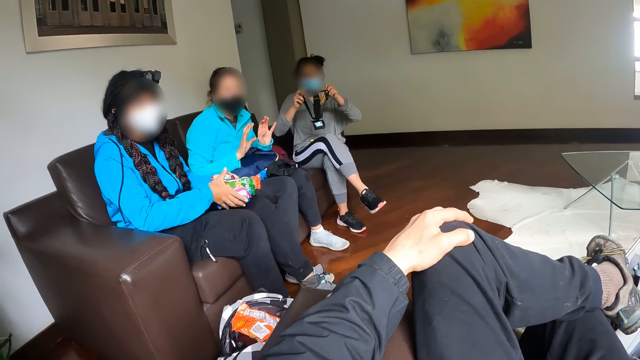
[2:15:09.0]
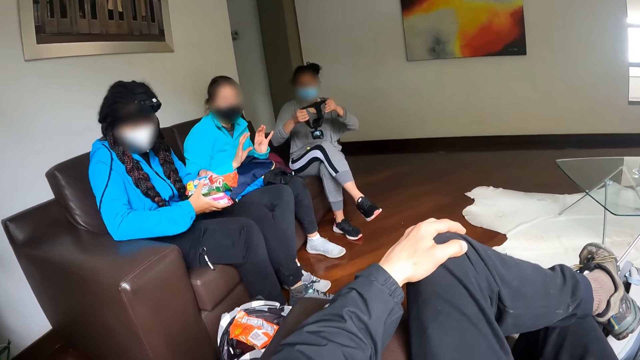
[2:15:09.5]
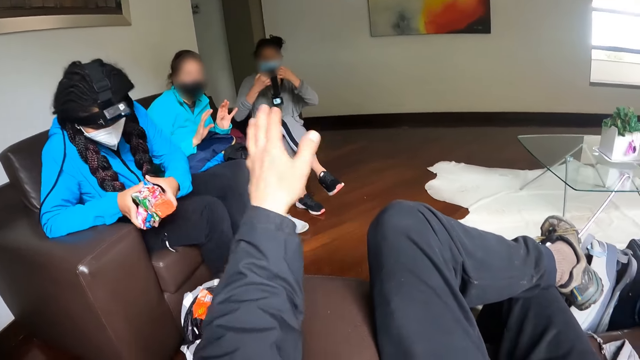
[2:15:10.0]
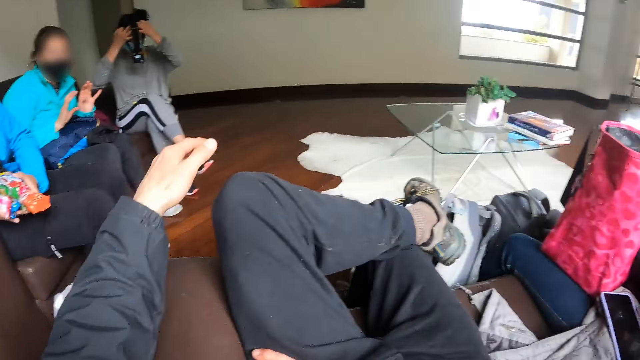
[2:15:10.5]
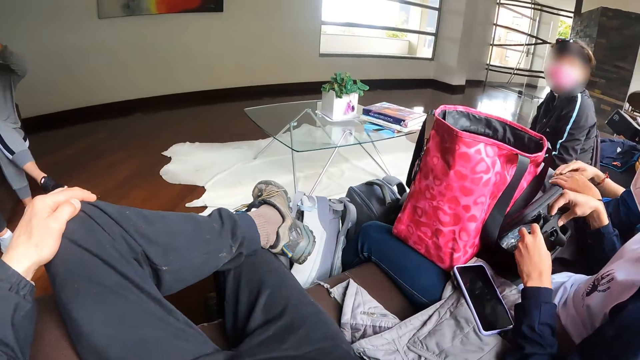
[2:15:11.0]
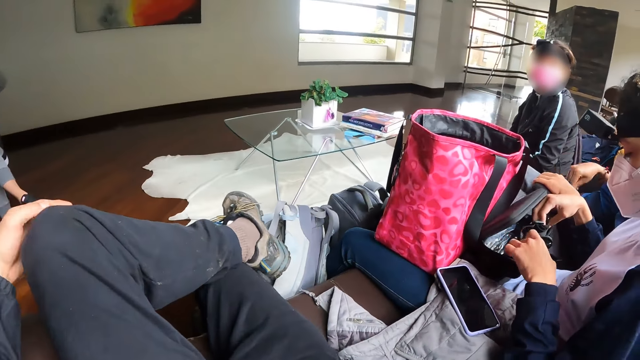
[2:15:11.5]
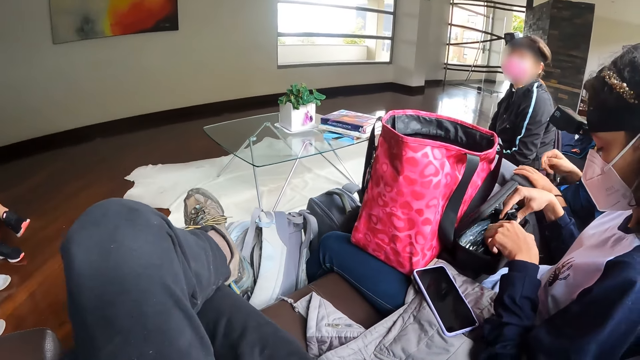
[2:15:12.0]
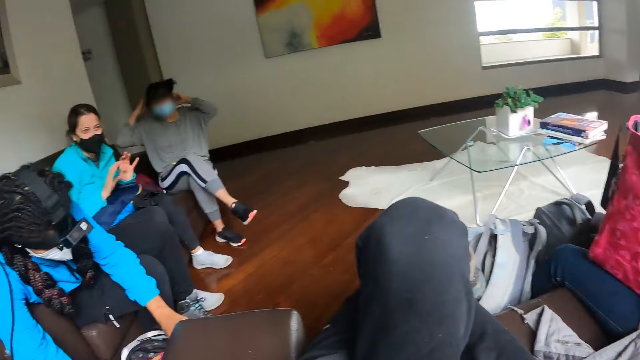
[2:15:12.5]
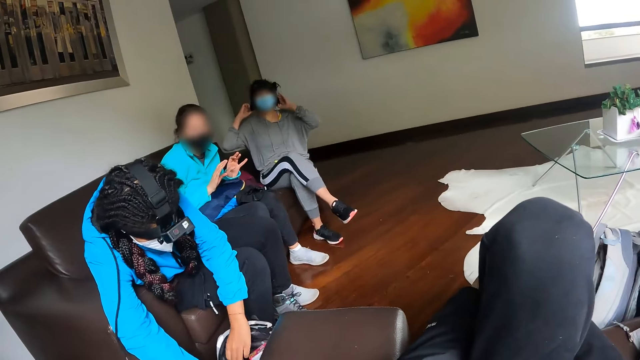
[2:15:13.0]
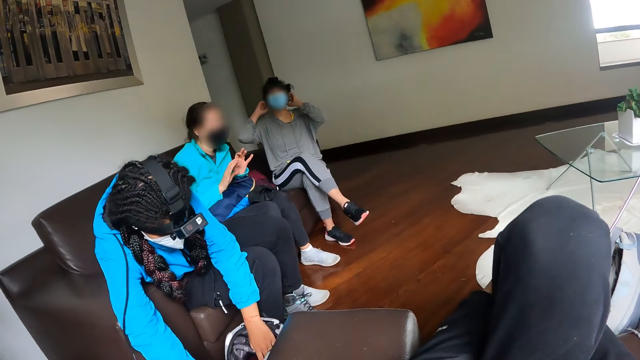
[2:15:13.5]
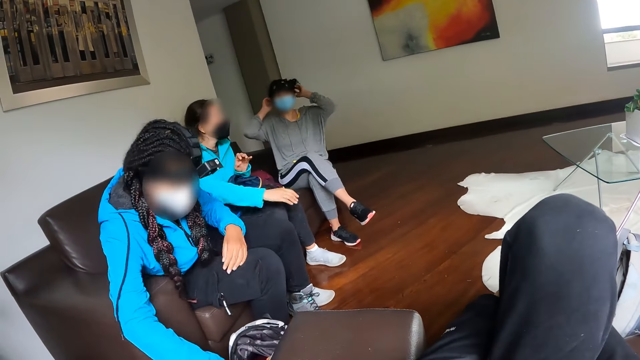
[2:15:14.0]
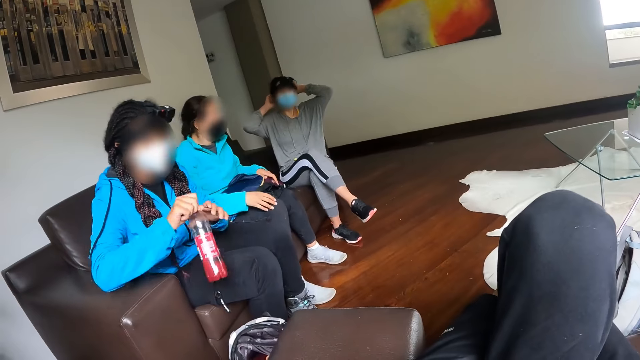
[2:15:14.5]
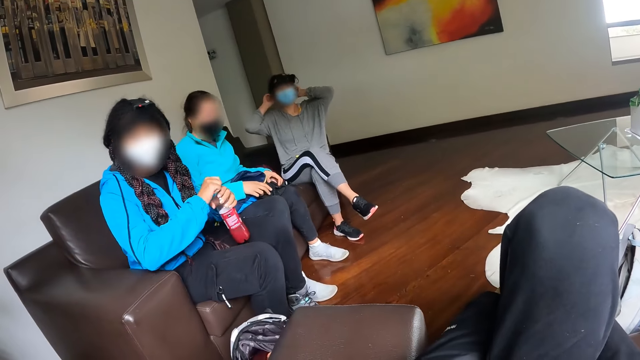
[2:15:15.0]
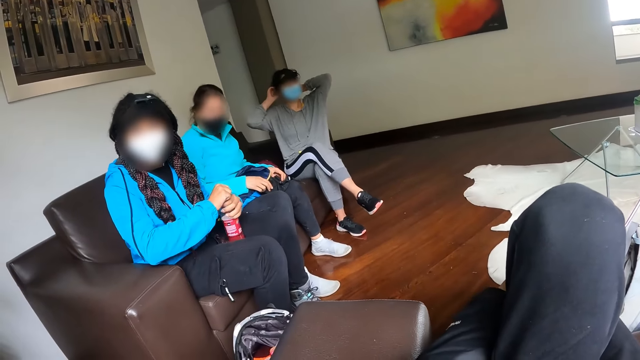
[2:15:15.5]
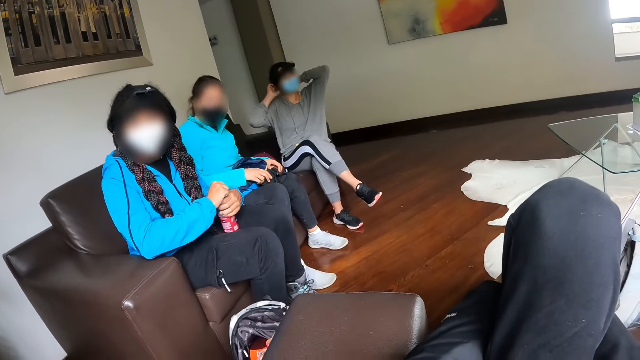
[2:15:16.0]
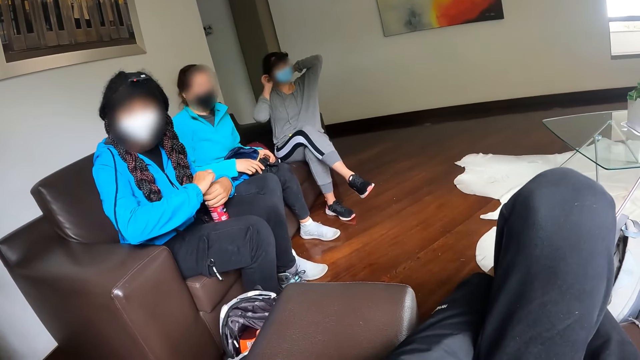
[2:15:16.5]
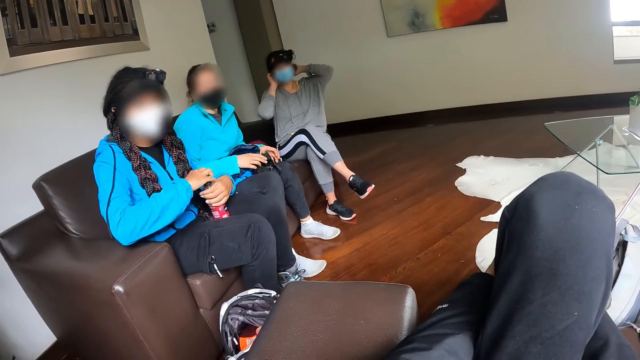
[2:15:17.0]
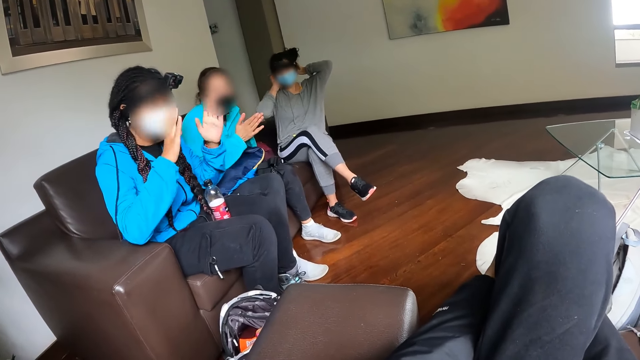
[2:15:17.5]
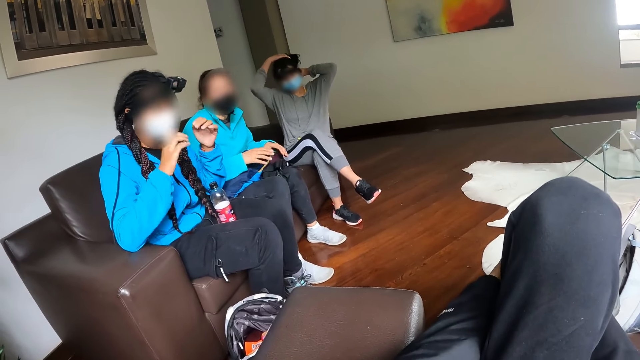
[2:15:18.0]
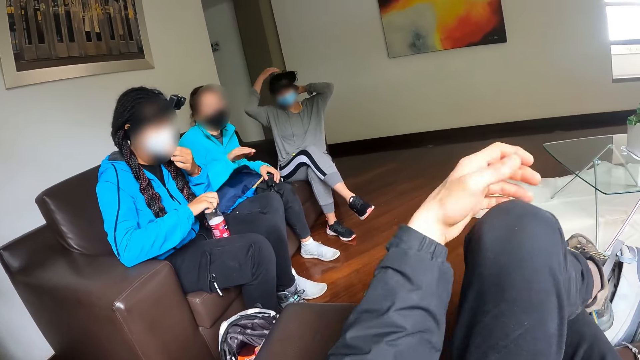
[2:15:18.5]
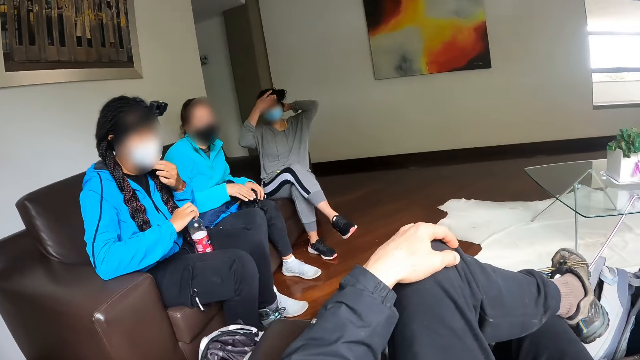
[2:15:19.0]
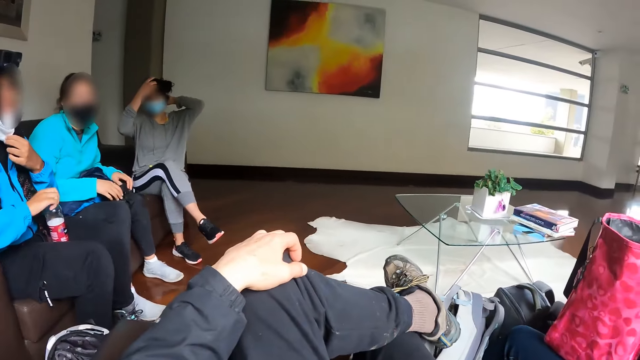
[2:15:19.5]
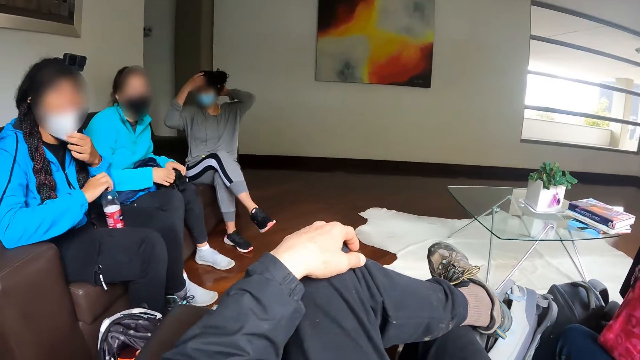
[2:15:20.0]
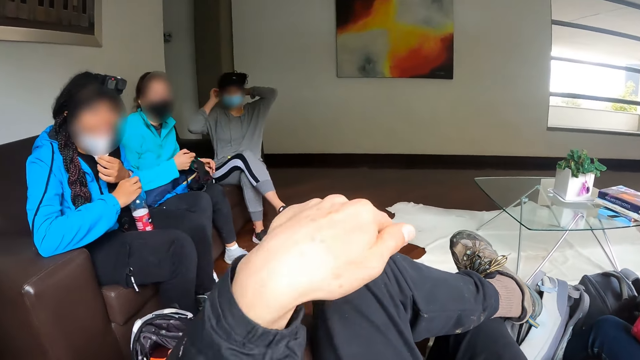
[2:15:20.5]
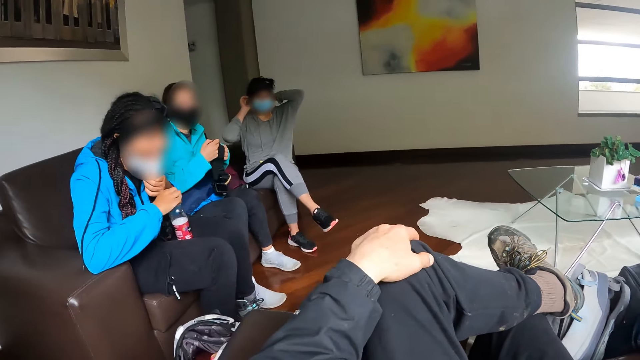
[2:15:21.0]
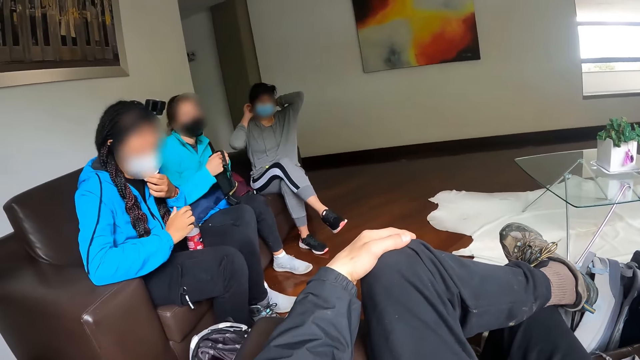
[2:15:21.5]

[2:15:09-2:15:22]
A woman places the camera on her head with both hands. Another woman takes a bottle of drink from a bag on the floor with her left hand. Another woman places the bottle of juice between her legs. The woman uncorks the bottle of juice with her right hand. Another woman gestures with her hands. The woman with the bottle of juice removes her hands from the bottle of juice and gestures with her hands. A person claps her hands. The woman with the bottle of juice shakes her hands. The woman with the bottle of juice uncorks the bottle of juice with her right hand. Another woman touches the camera on her head with her right hand. The woman touches her hair with her right hand. The woman who gestured places her hands on a camera on her lap. The camera wearer looks around the house. The woman who gestured picks up the camera on her lap with both hands.

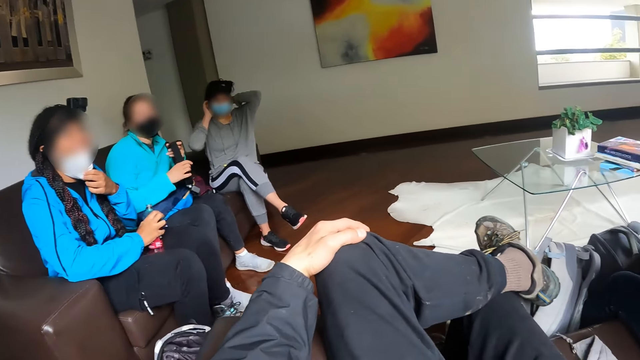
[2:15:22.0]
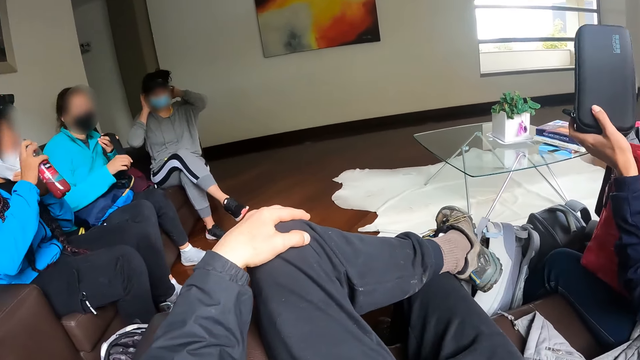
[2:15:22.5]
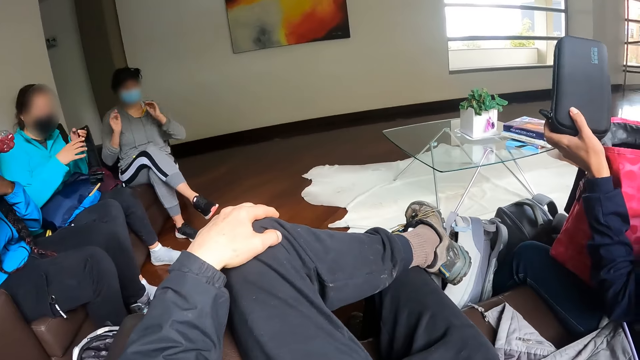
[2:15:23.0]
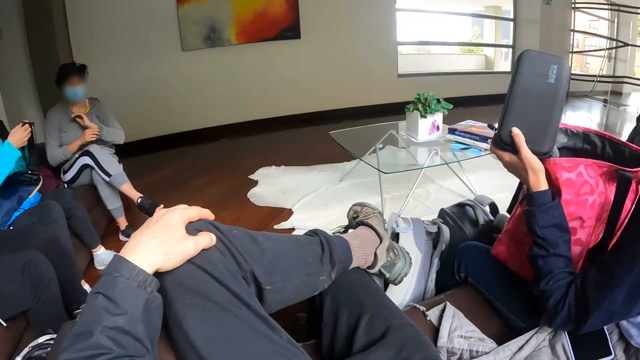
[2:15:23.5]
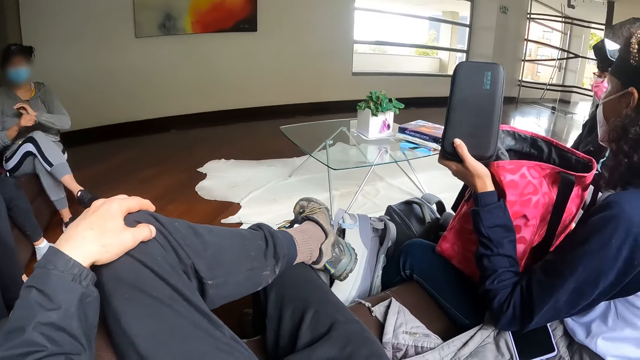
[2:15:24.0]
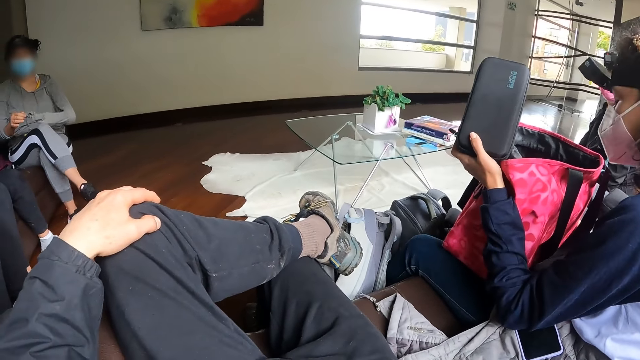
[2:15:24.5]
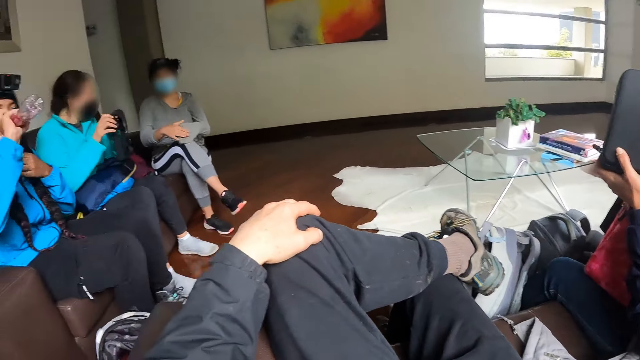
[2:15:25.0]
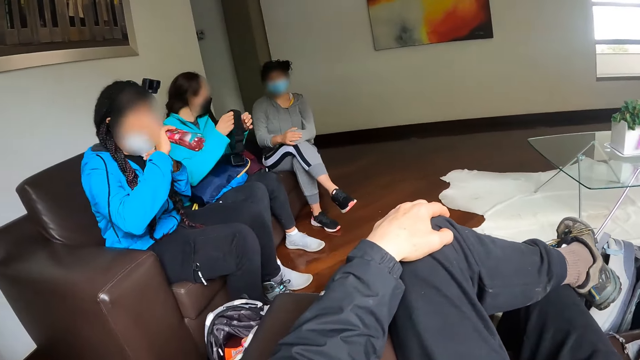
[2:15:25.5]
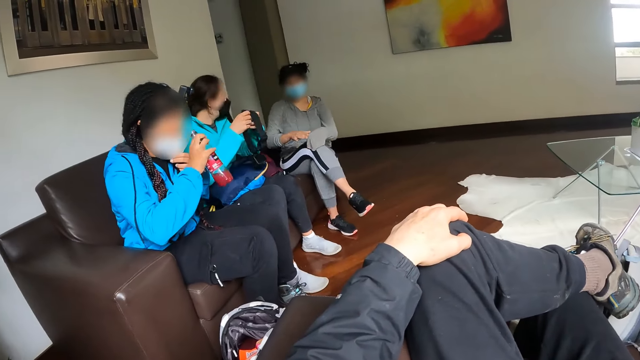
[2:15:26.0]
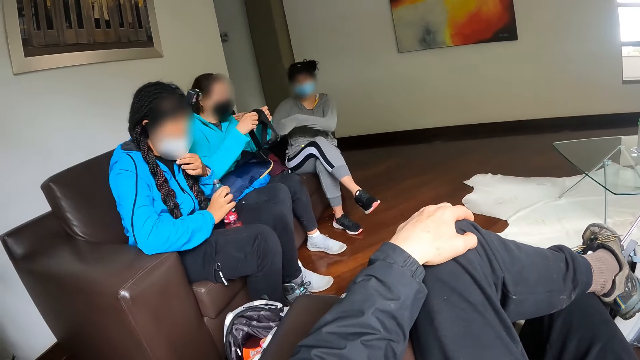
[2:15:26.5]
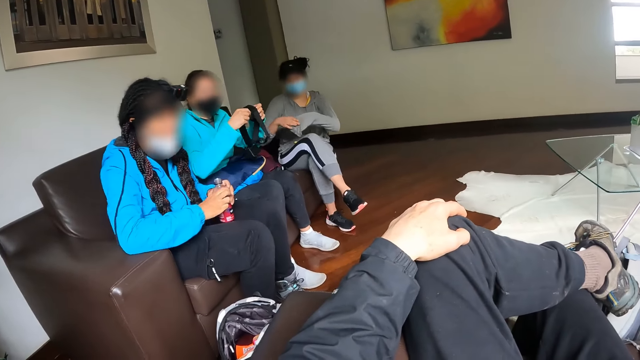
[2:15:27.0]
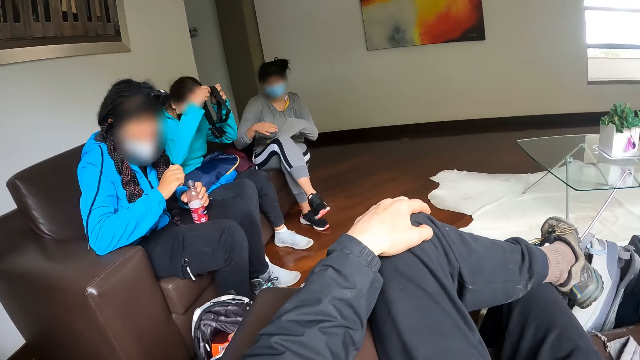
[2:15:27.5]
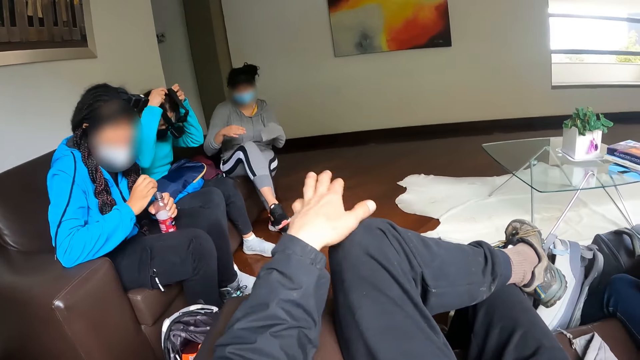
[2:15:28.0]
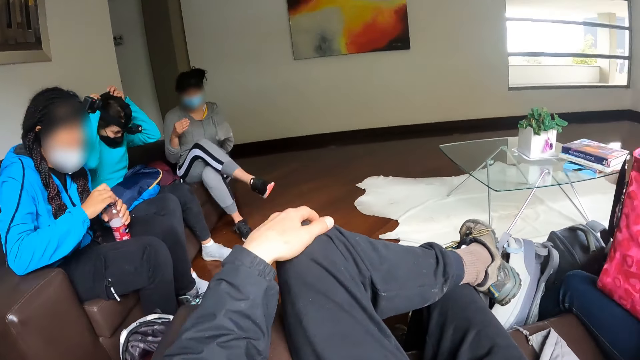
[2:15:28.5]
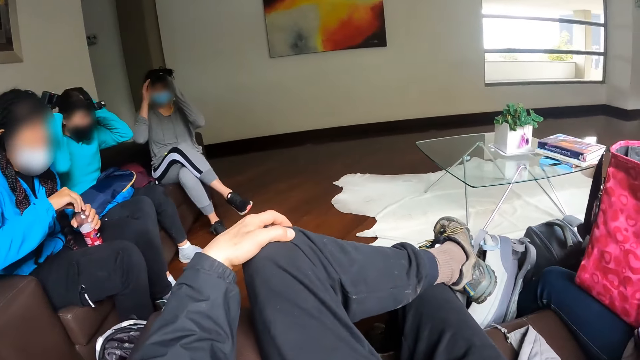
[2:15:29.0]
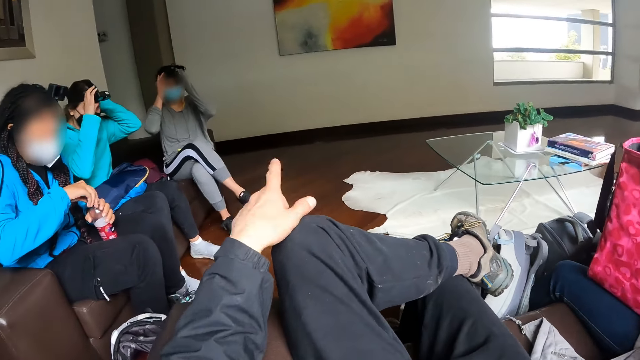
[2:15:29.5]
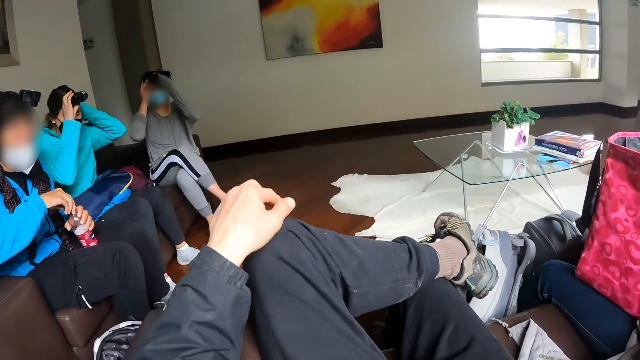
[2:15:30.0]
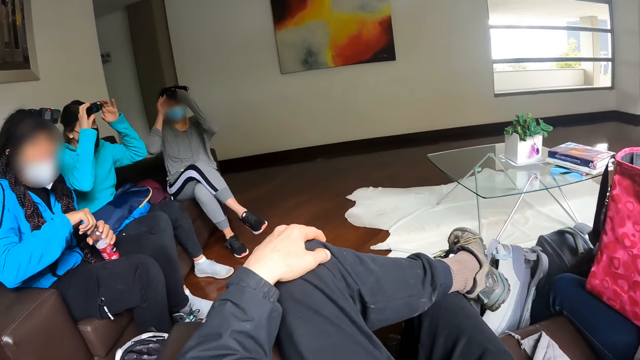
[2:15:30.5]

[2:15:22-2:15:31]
The first woman takes a drink from the bottle of juice in her right hand. A second woman holds the camera with both hands. A third woman pulls her shirt with her right hand. The camera wearer looks around the house. The first woman holds the bottle between her thighs. The second woman wears the camera in her hands on her head. The first woman corks the bottle of juice with her right hand. The third woman touches her head with her hands. The second woman adjusts the camera on her head with her hands. The camera wearer points at something with her finger.
